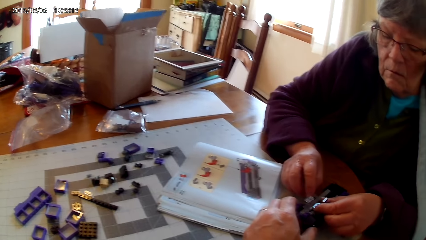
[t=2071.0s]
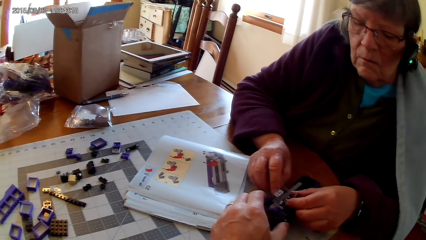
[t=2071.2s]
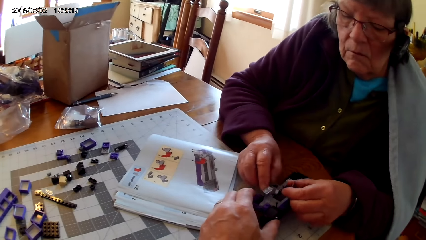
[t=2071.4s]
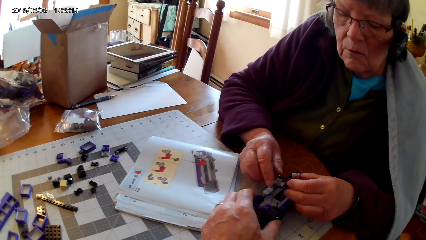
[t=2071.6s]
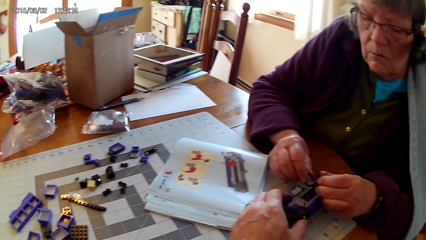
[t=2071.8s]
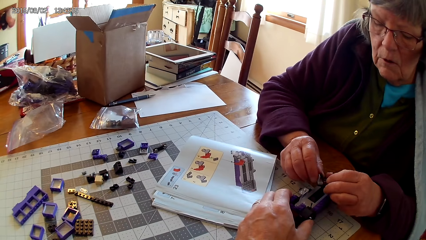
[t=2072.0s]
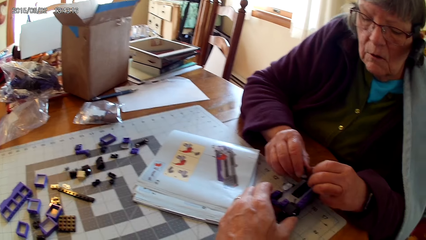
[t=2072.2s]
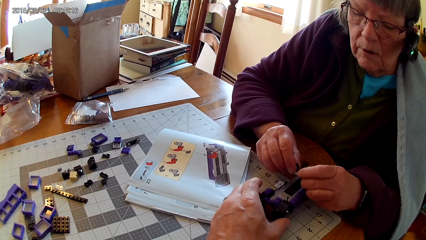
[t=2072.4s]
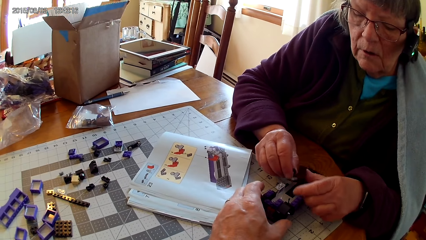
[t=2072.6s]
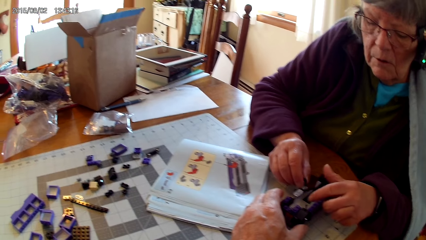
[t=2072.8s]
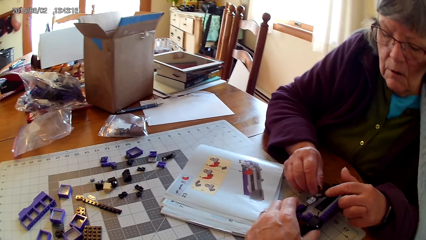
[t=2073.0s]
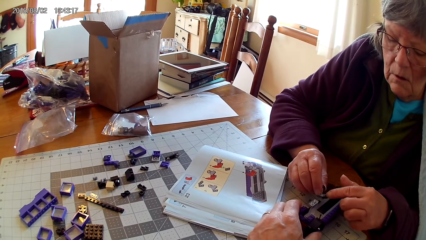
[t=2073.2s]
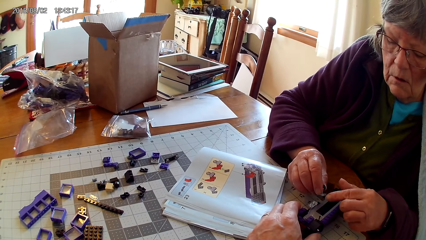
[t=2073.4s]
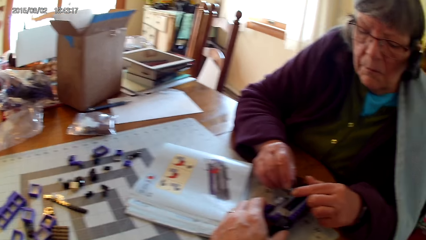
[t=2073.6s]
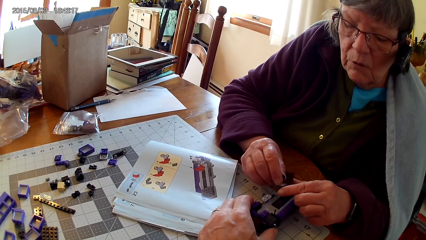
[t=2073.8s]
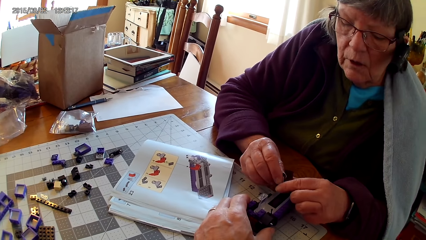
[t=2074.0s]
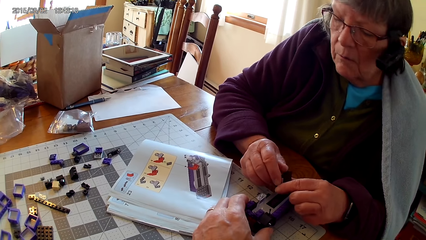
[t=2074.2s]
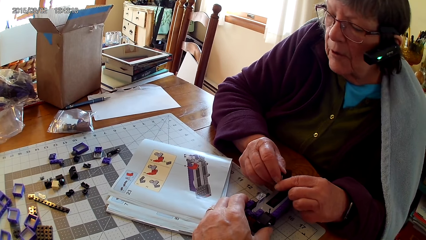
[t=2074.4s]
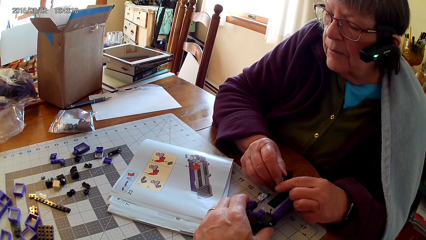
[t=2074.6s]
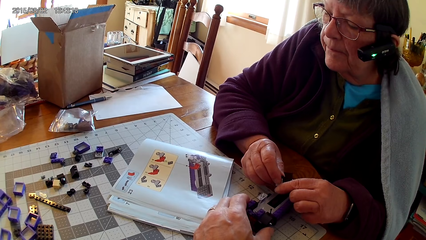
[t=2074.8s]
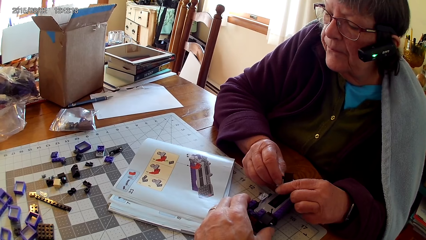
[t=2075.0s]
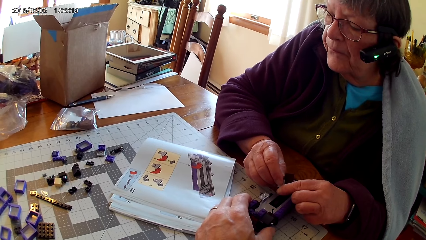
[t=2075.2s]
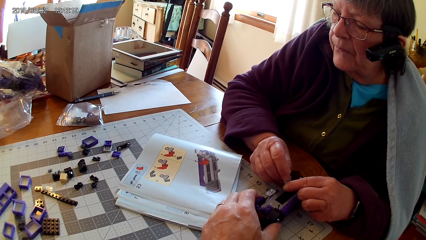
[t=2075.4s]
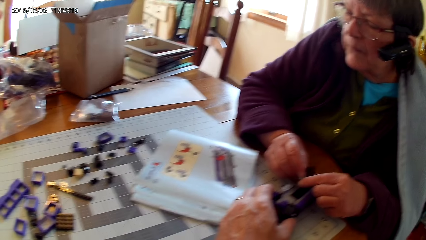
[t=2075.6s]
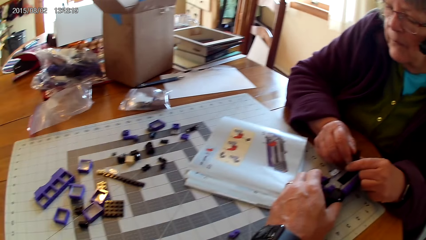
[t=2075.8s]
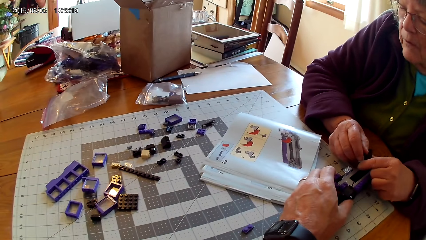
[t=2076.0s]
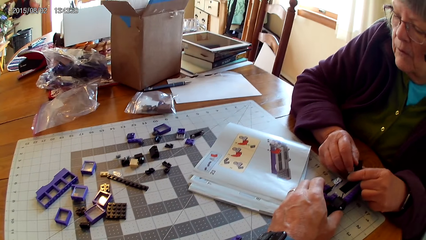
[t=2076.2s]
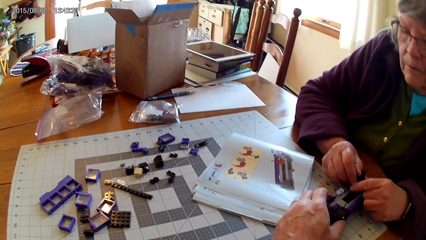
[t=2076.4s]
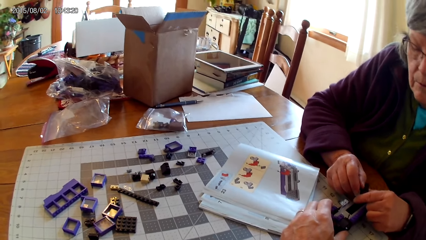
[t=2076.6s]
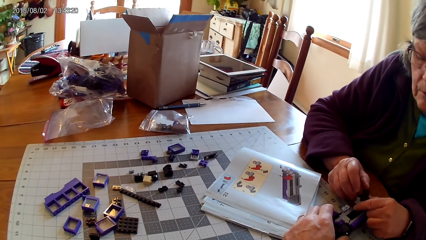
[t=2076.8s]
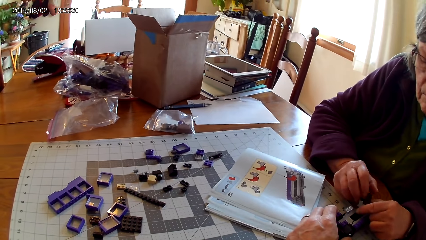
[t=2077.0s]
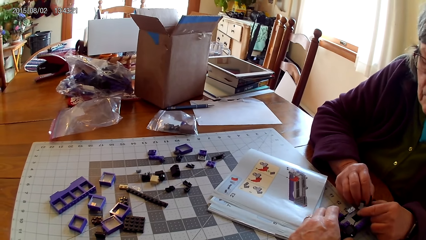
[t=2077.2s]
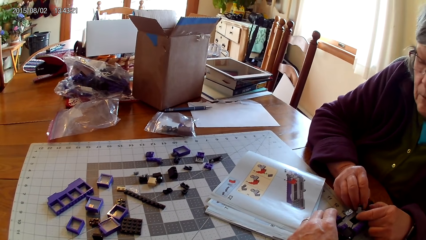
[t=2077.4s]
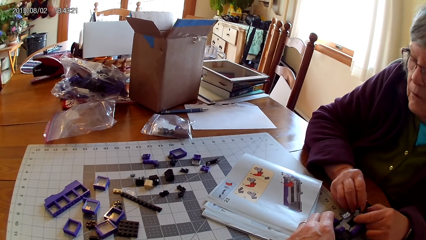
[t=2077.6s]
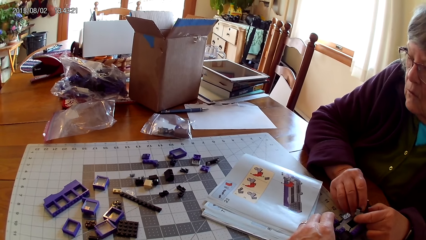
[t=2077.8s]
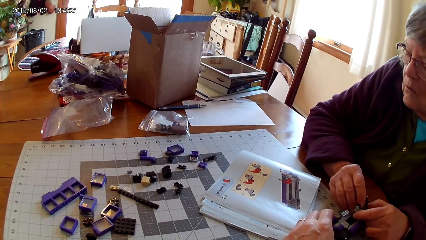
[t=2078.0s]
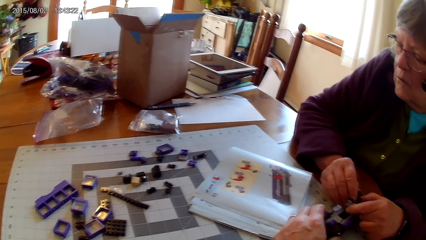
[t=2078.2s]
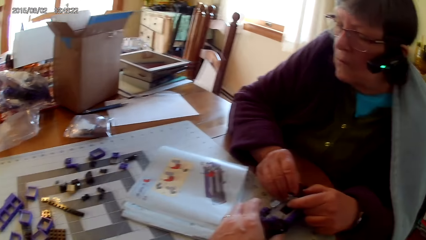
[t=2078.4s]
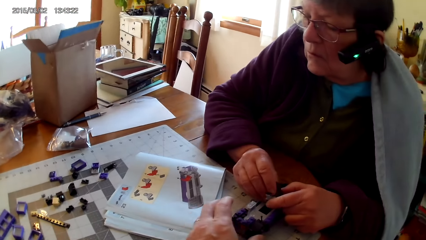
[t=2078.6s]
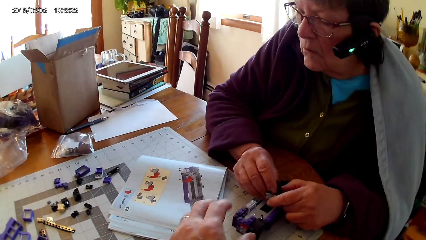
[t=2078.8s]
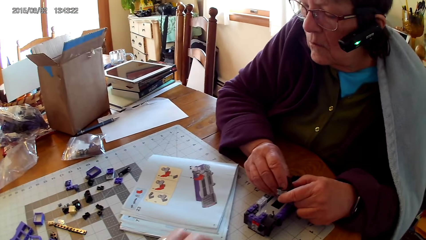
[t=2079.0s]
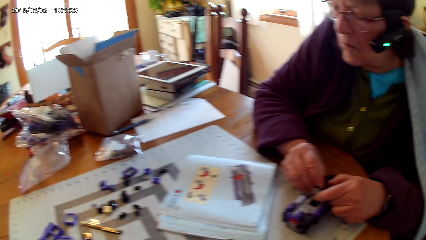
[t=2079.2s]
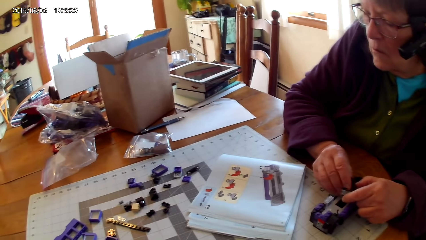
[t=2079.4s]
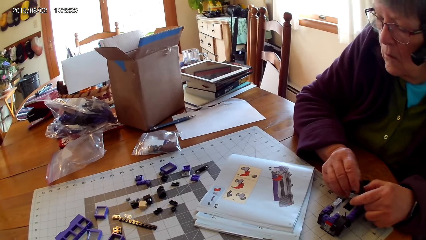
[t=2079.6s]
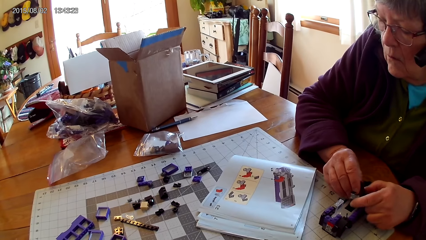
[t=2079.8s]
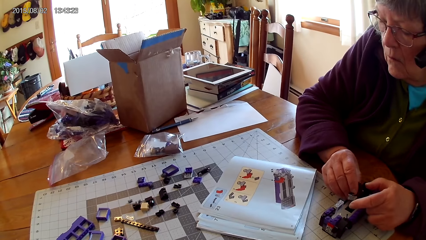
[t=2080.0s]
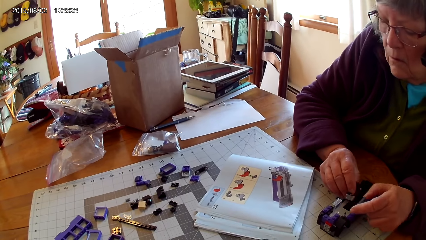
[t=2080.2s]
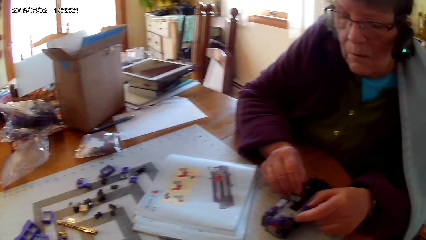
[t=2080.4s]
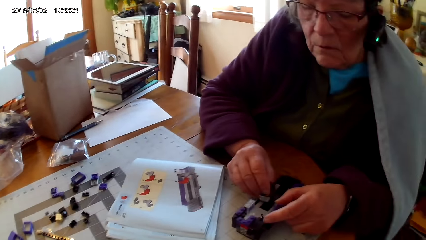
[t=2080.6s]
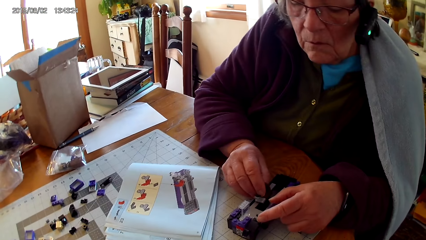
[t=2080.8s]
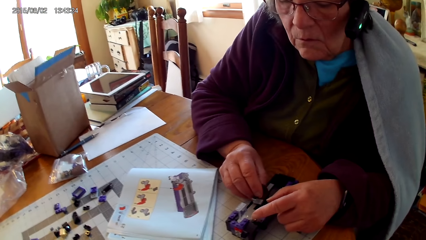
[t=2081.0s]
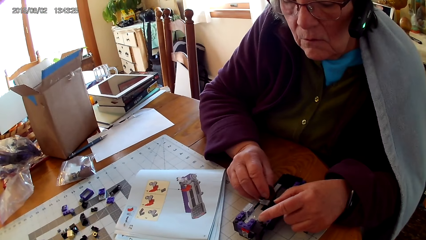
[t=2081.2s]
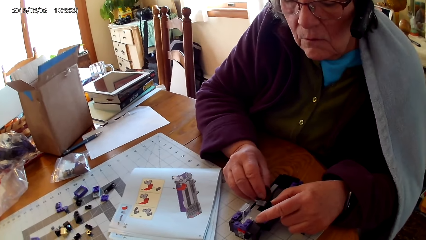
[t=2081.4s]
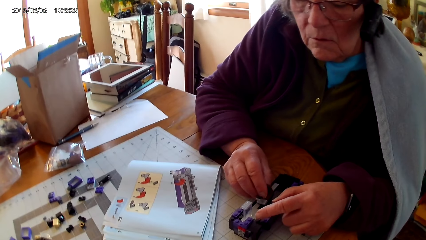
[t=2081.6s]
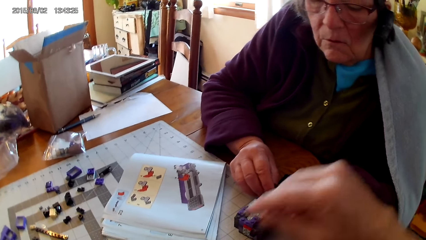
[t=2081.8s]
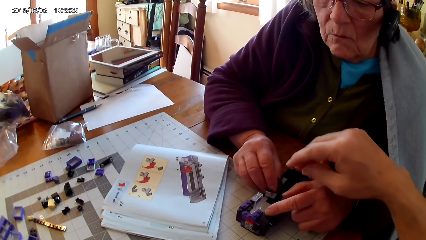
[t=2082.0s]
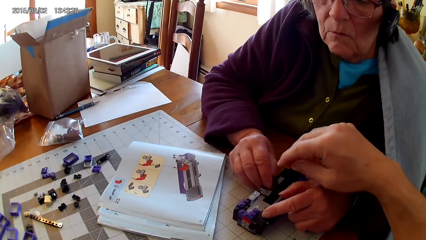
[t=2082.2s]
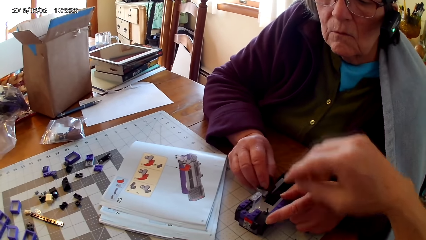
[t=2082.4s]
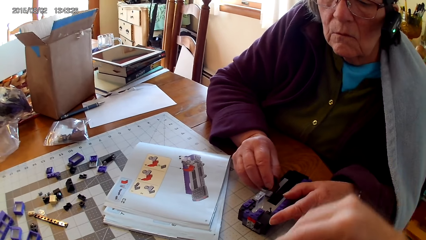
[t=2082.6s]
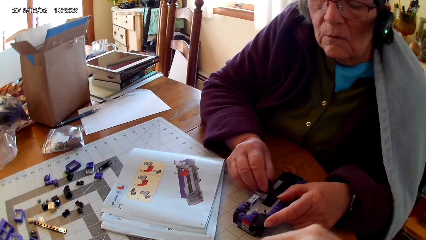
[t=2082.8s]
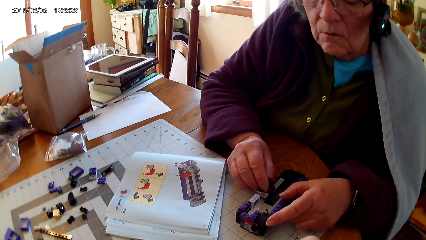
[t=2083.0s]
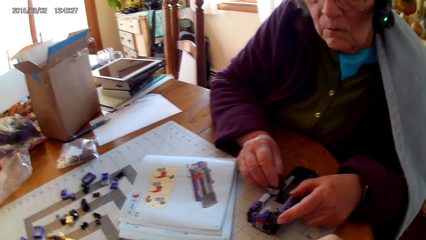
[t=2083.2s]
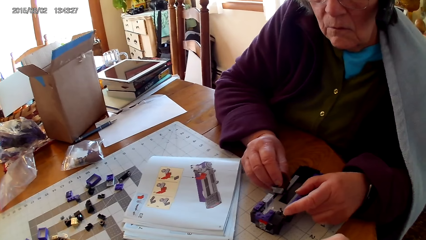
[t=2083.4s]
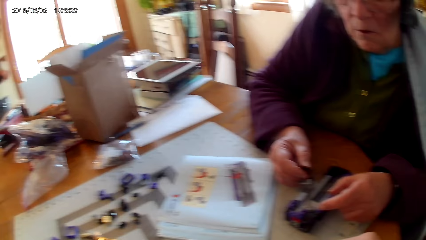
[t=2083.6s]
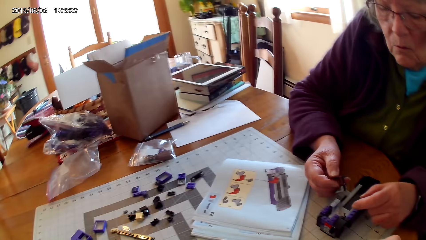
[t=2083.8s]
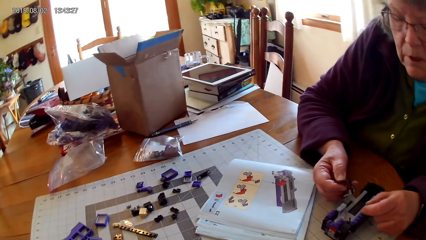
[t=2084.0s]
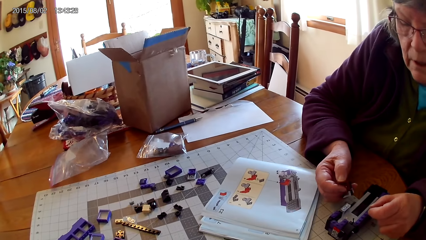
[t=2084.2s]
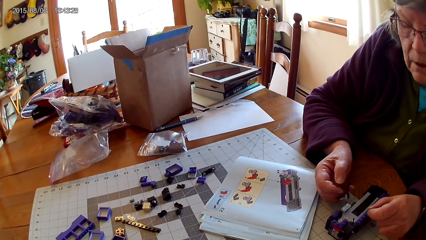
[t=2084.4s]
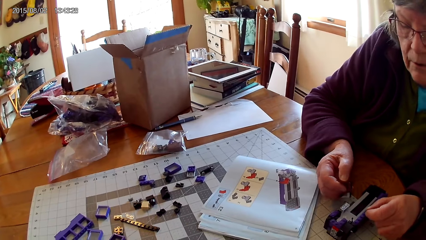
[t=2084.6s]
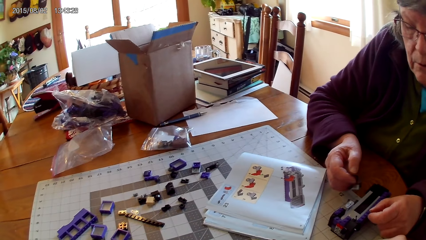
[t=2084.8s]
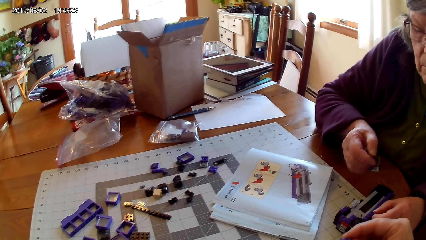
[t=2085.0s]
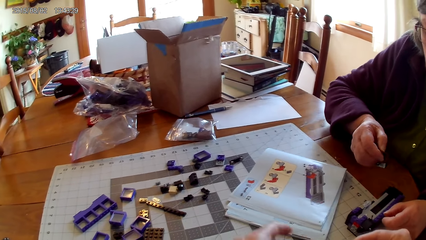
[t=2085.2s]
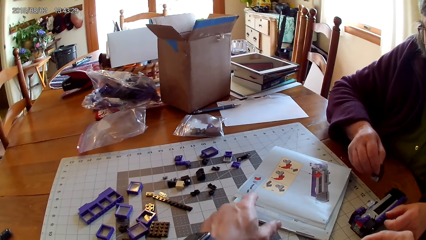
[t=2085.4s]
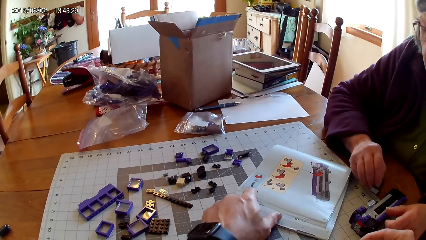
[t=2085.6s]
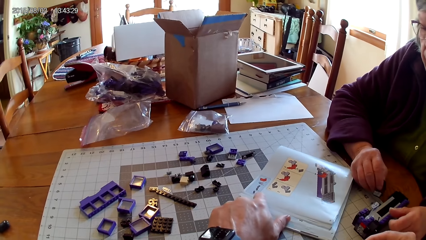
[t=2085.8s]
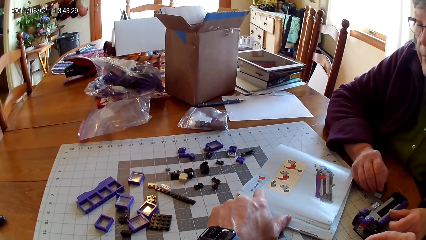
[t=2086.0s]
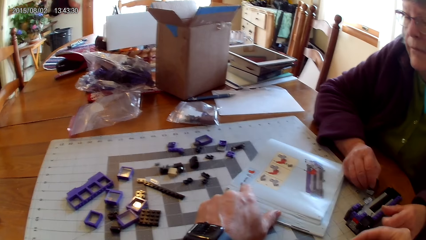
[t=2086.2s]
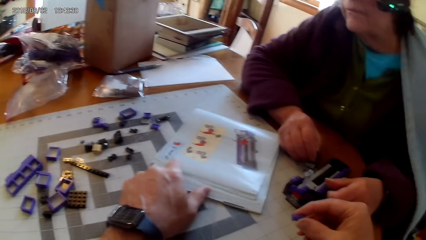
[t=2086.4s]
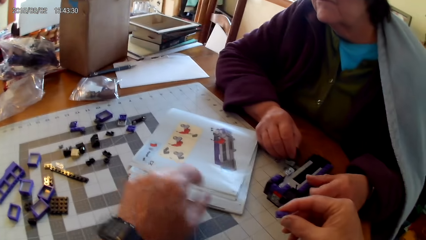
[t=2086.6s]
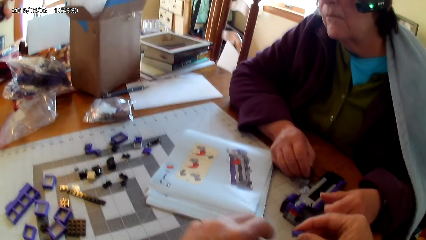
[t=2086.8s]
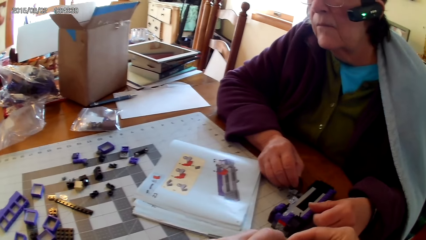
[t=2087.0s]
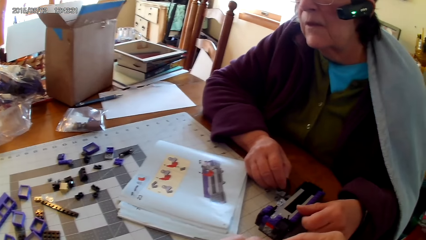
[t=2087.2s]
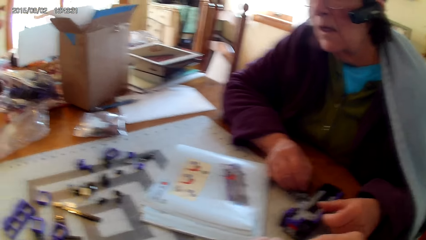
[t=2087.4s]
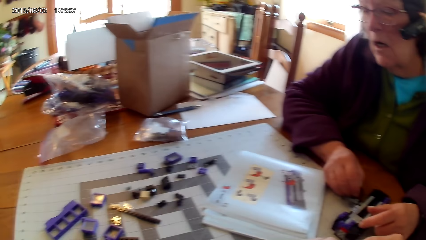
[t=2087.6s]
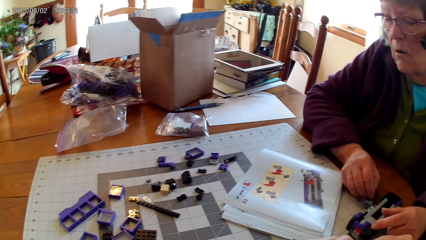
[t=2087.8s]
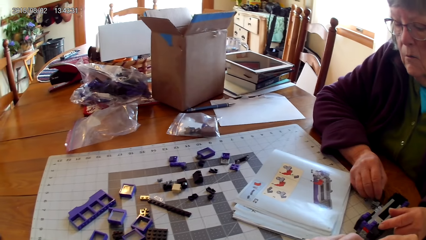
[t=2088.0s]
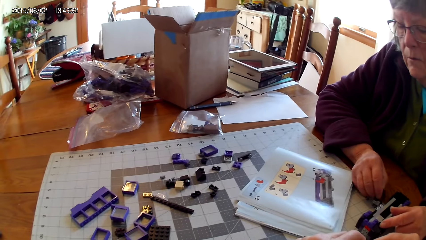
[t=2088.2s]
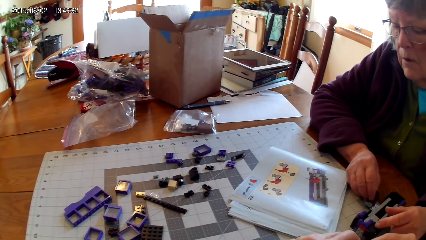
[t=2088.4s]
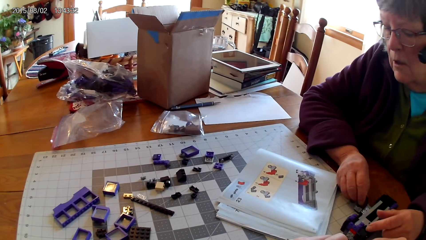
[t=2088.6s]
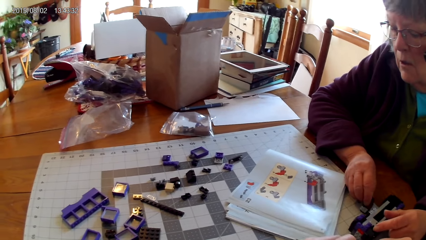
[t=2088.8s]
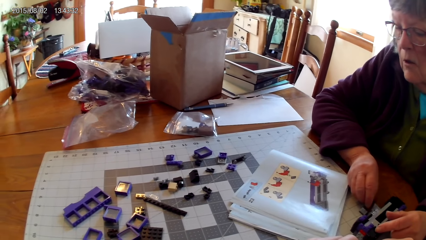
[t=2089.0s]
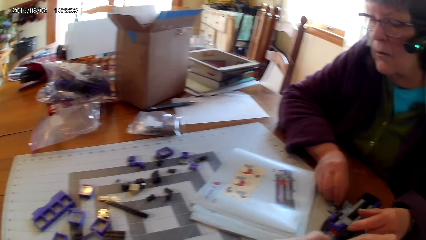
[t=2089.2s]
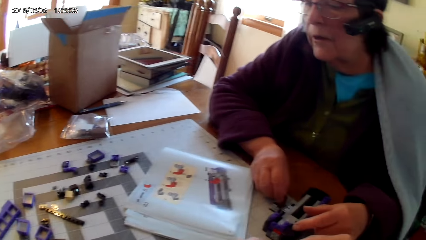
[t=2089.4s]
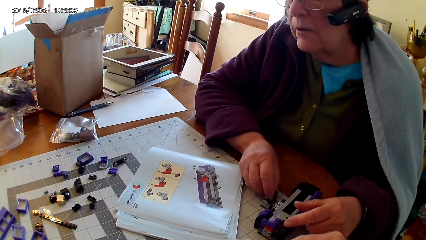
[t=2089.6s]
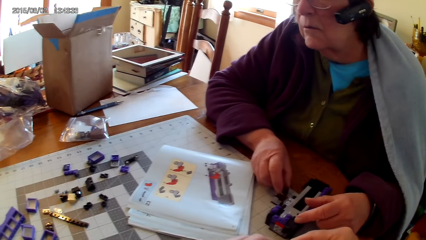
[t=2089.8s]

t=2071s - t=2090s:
A lady fixes the plastic interlocking block or lego piece on the interlocking toy. The lady looks at drawings on a book. The camera wearer looks at drawings on the book. They talk with the lady. The lady fixes the lego piece. The camera wearer points on a drawing on the book and touches the book. The lady looks at drawings on the lego book.
